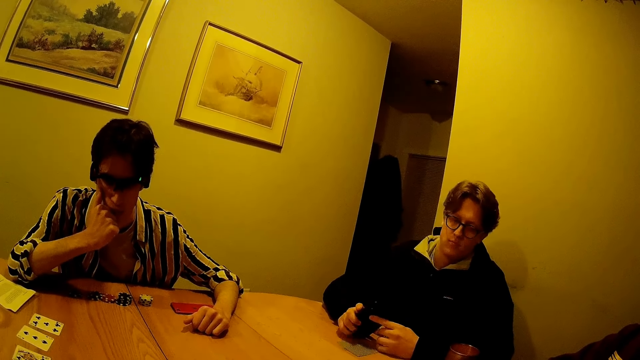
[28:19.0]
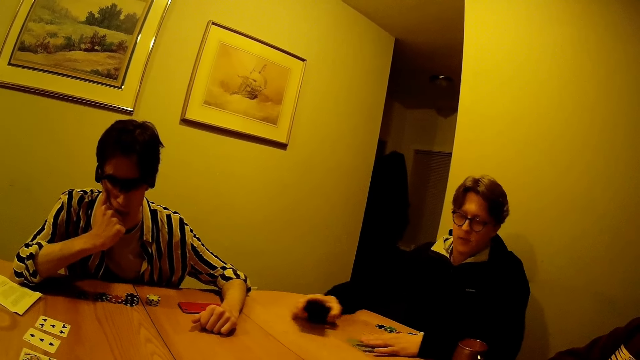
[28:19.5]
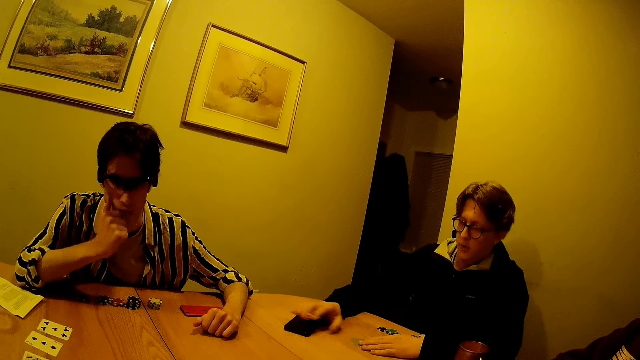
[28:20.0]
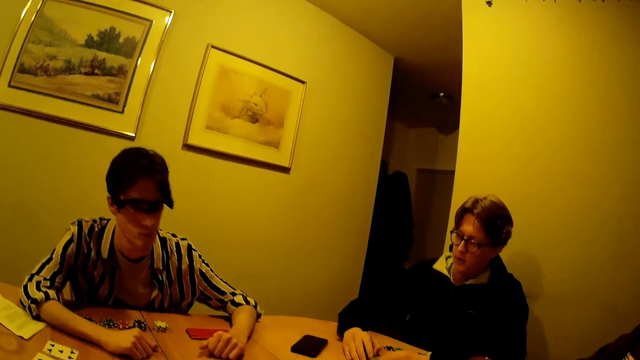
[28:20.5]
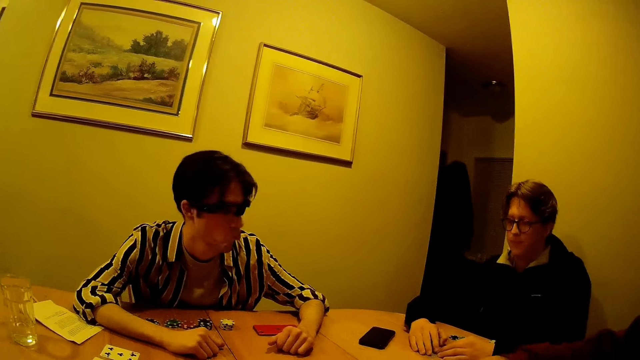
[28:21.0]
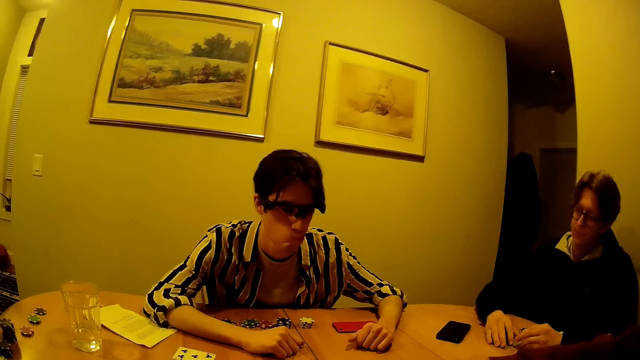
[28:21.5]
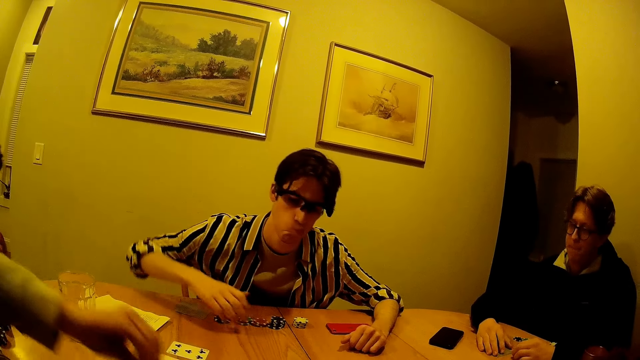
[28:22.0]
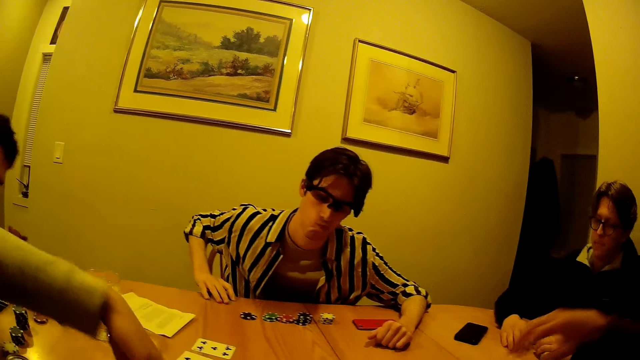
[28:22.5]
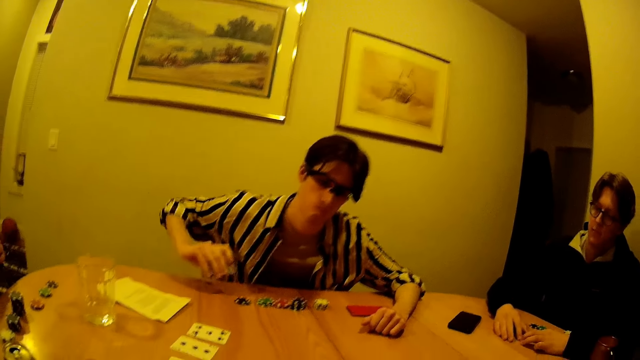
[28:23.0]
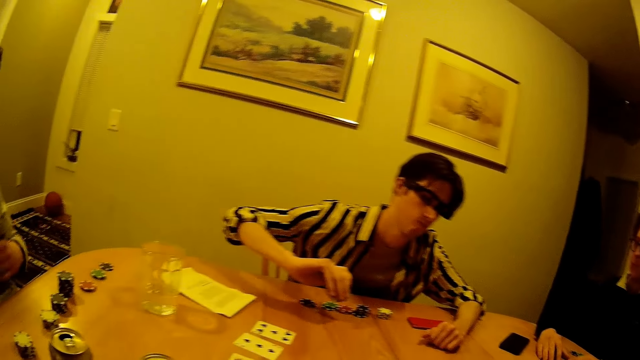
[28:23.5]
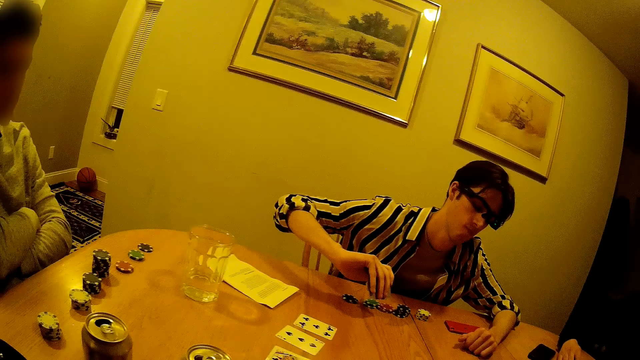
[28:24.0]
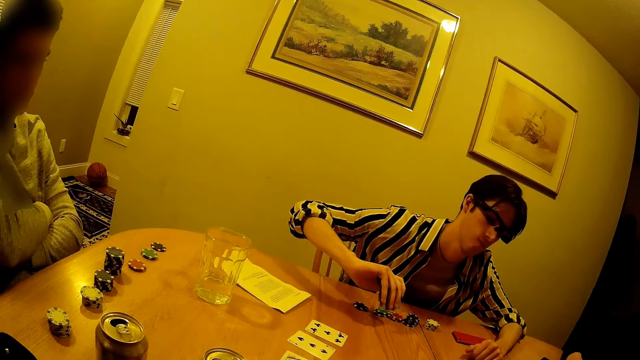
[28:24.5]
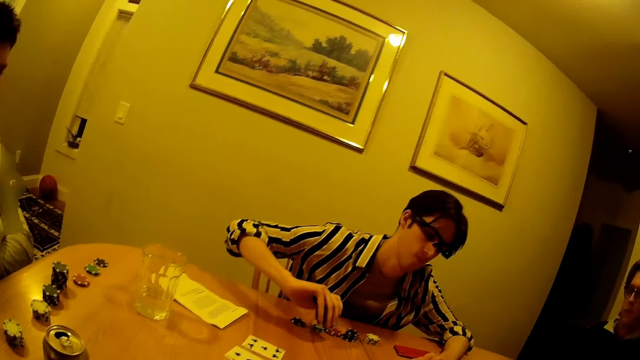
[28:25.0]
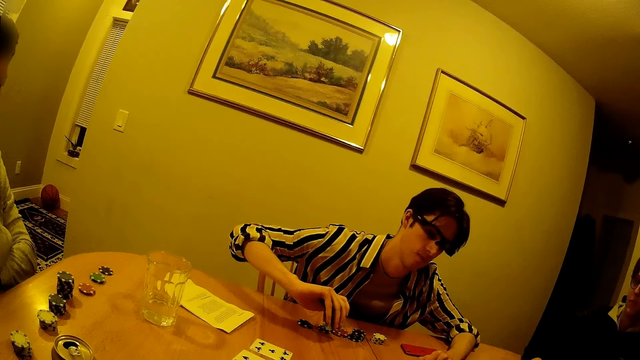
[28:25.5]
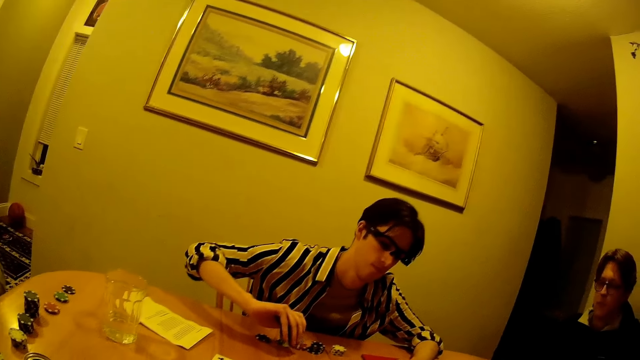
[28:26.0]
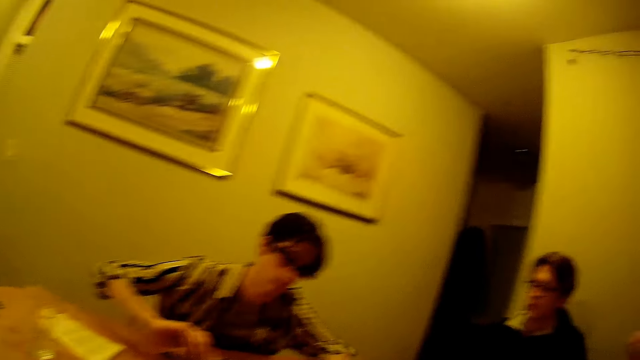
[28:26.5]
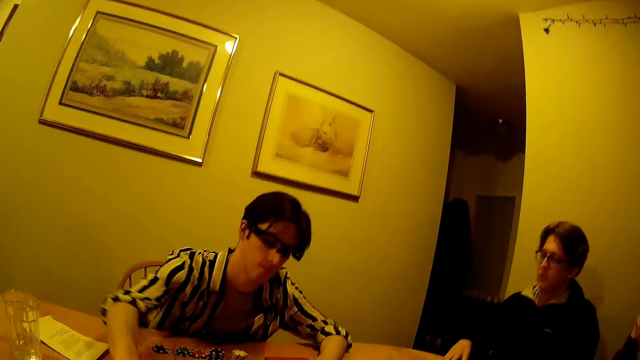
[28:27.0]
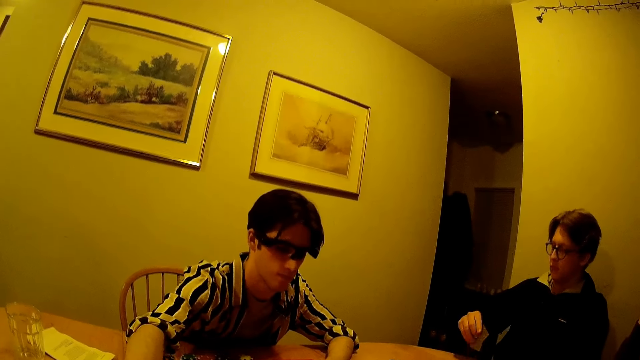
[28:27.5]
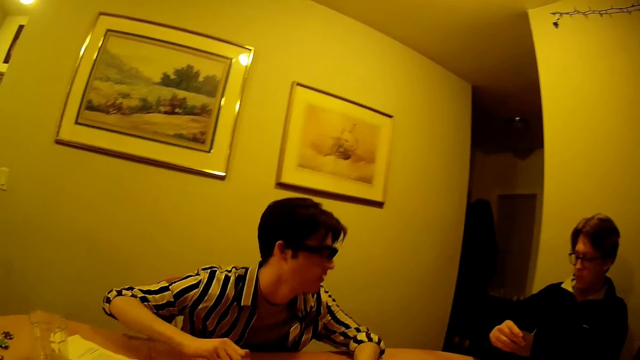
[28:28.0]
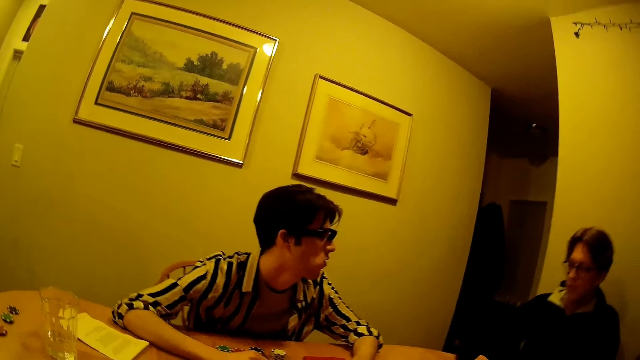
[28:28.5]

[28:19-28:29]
A man dances. Another man drops his phone on the table with his right hand. The camera wearer looks around. The first man drops some cards on the table with his right hand. A third man picks up his cards with his right hand. A fourth man moves a hand away. The first man folds his hands. The camera wearer interacts with the men at the table. They look around. The third man drops his cards at the center of the table. The second man lifts cards.

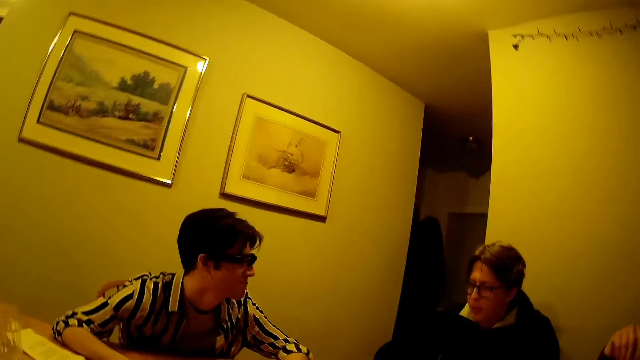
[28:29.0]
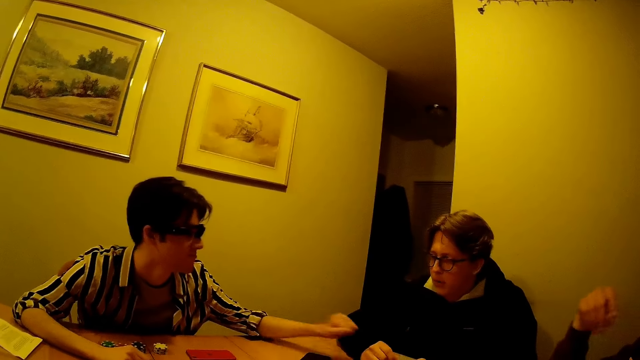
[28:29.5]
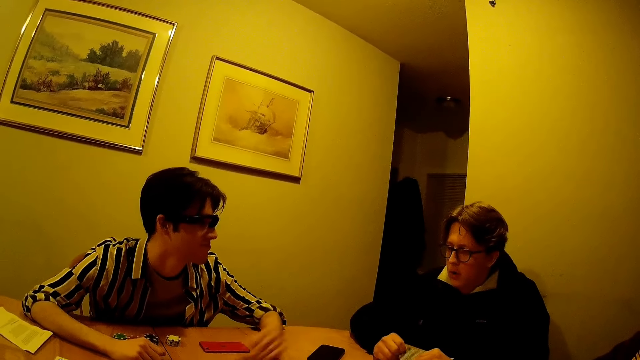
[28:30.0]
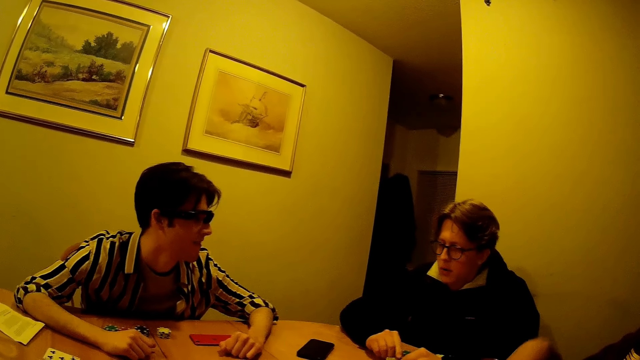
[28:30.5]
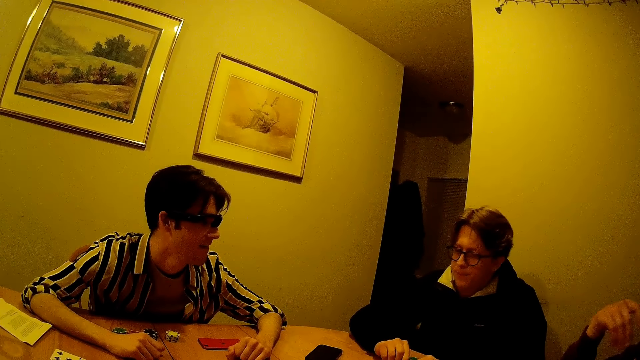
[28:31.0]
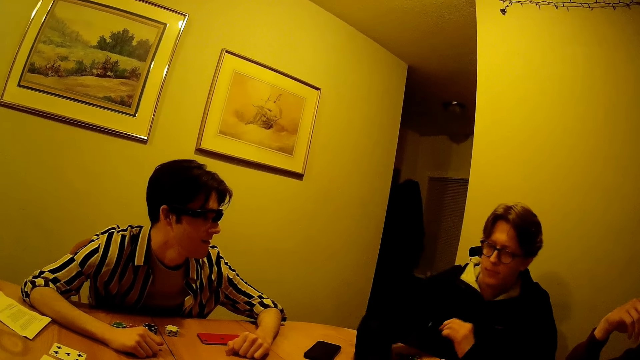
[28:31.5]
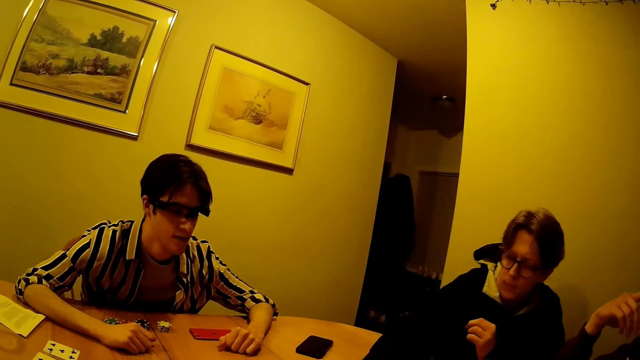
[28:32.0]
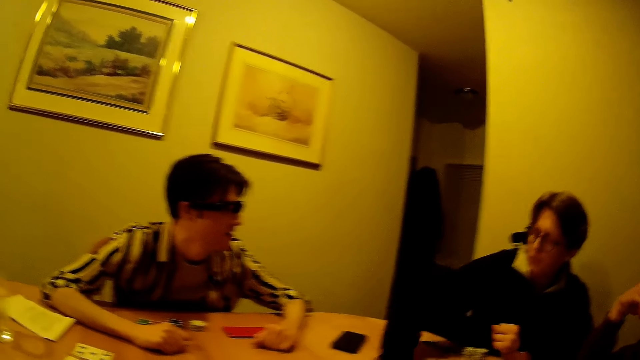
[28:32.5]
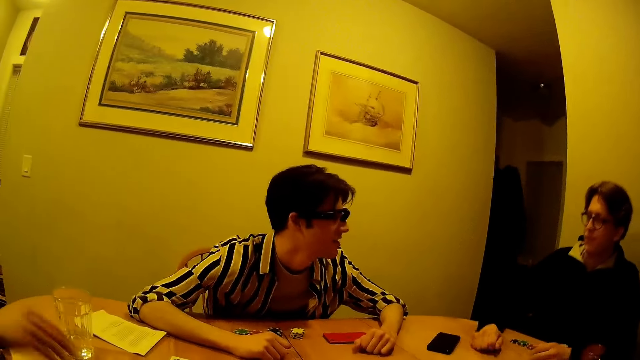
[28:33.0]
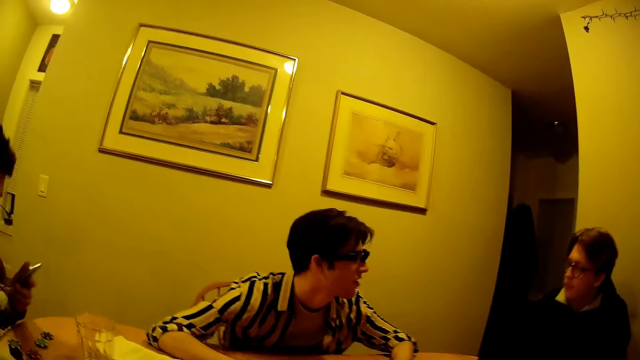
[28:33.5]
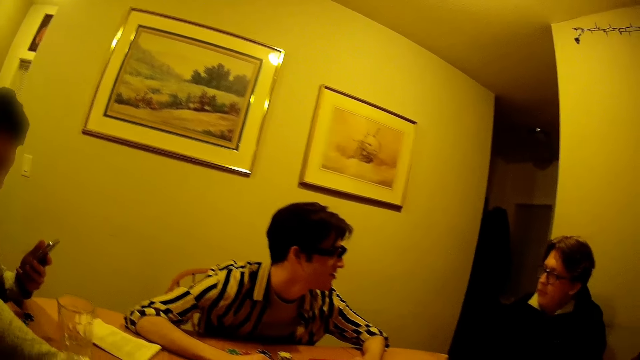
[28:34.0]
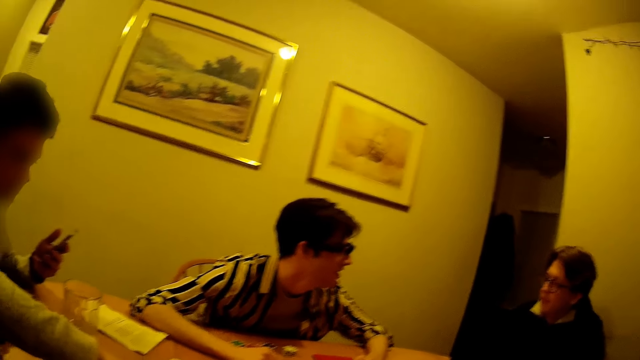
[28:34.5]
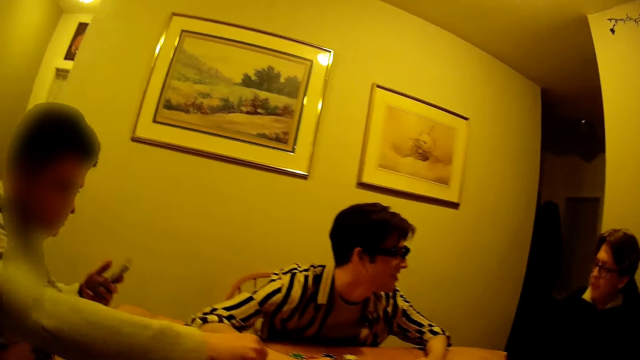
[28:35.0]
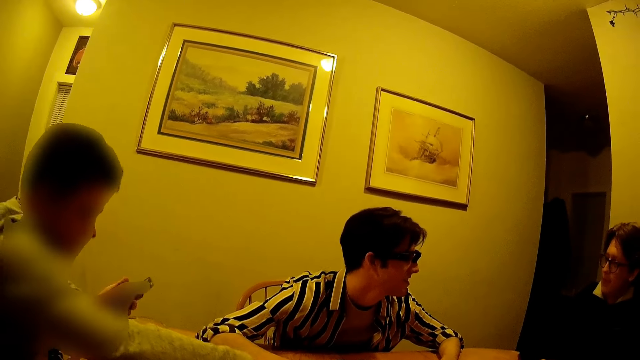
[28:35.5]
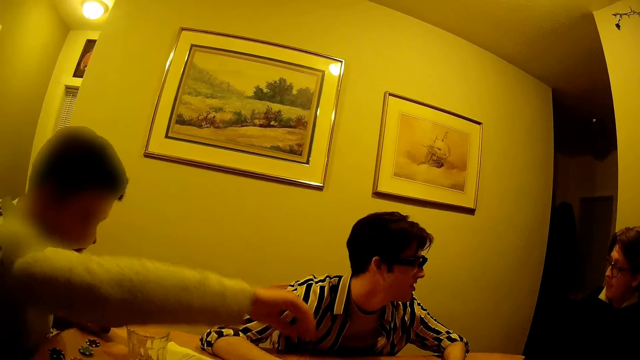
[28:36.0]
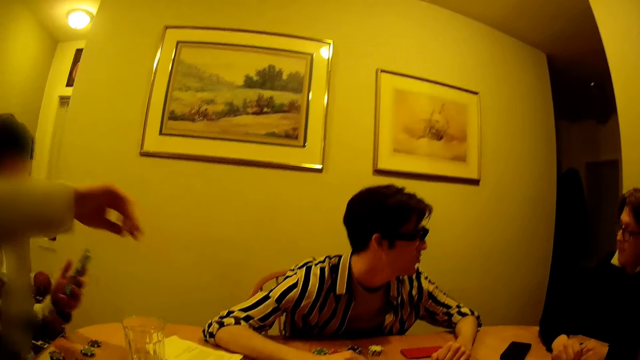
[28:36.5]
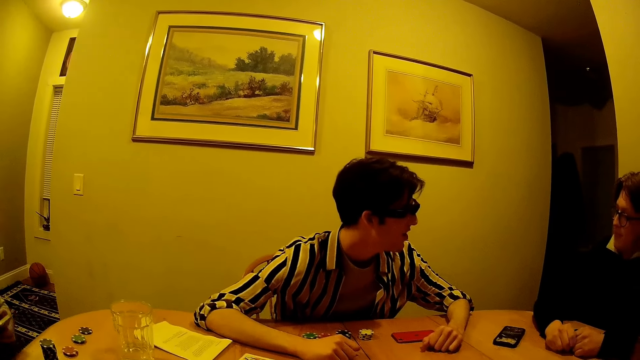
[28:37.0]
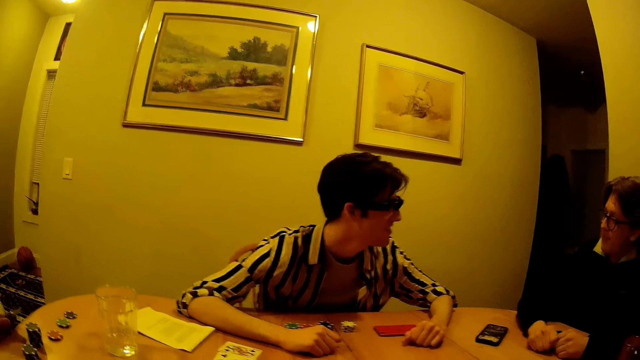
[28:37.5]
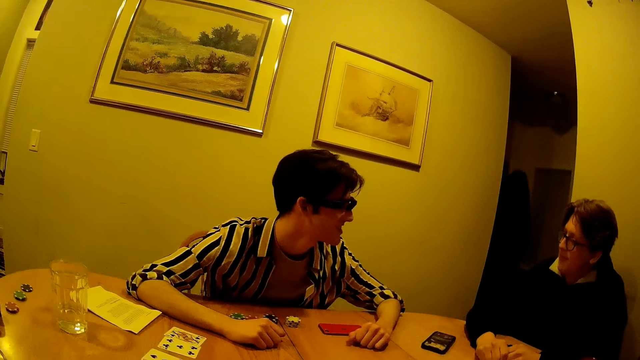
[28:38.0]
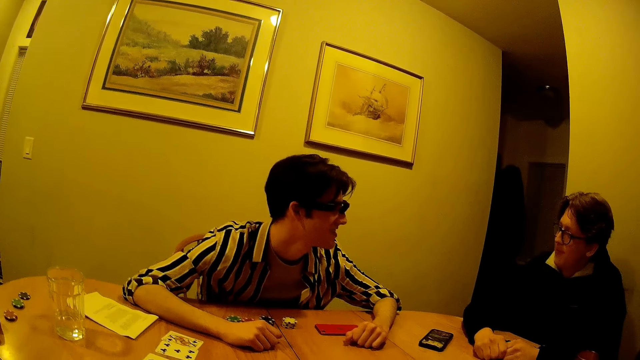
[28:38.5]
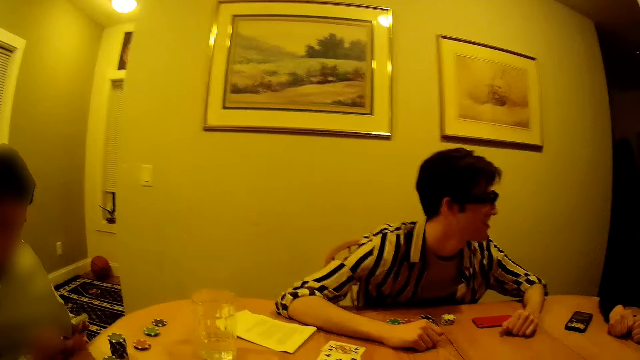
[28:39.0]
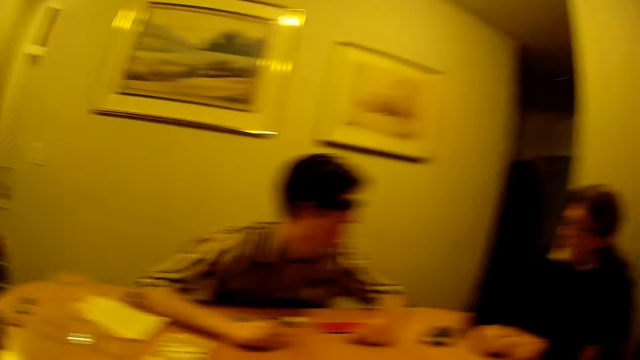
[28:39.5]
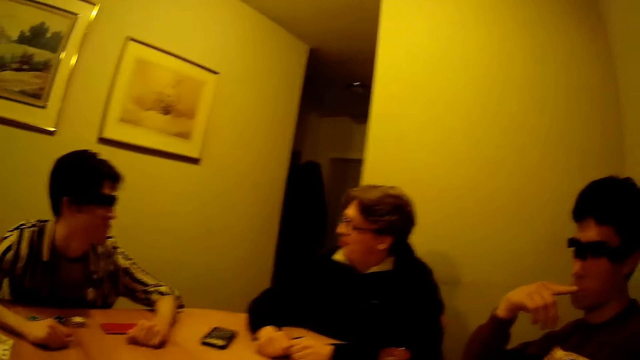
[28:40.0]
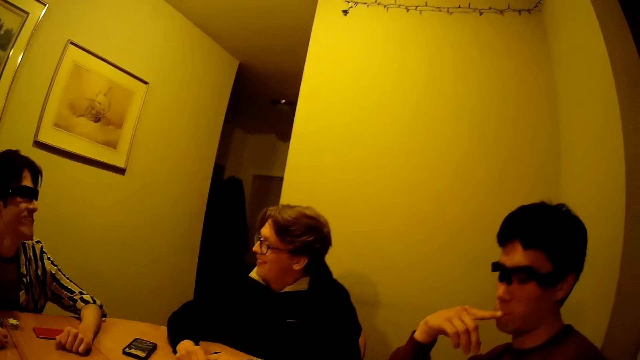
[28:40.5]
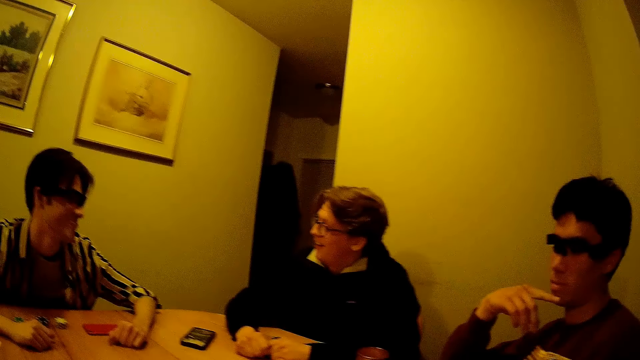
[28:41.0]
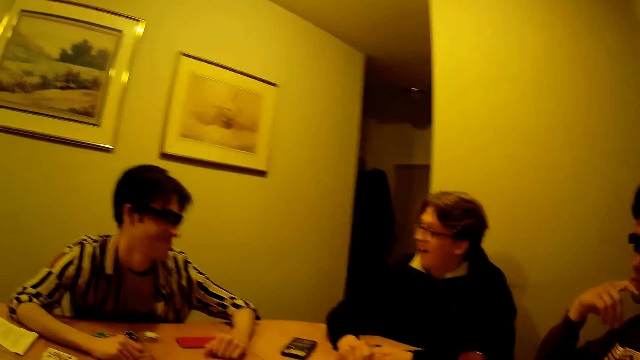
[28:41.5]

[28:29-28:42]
A man jabs another man with his left hand on the right arm of the second man. A third man moves a hand. The second man moves a finger. The third man moves the hand away. The second man drops his cards at the center of the table. The second man lifts a hand, moves a hand and moves the hand away. A fourth man arranges cards at the center of the table with his right hand and moves a hand towards the table. The fourth man holds a phone in his left hand and operates the phone. The first man interacts with the second man. The fourth man moves a hand, moves the hand away from the table, moves the phone away and operates the phone. The camera wearer looks around. They look around again. The third man removes a finger from the mouth.
